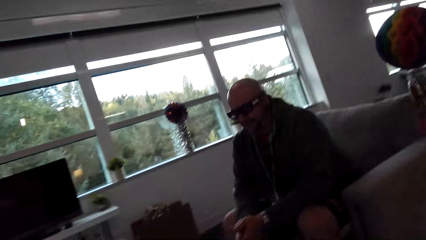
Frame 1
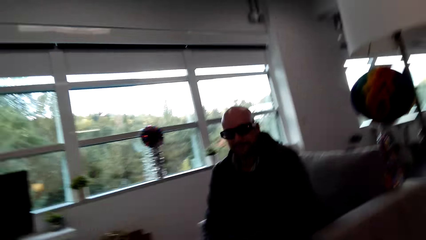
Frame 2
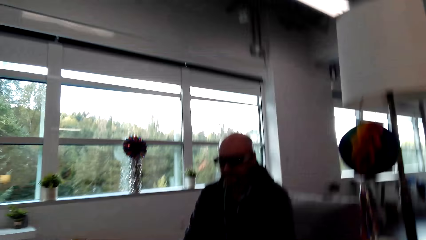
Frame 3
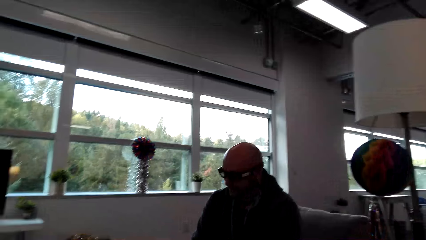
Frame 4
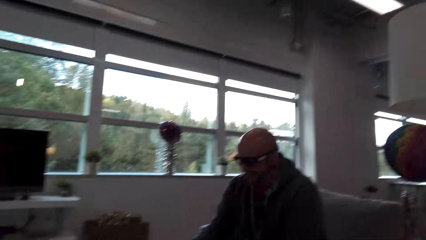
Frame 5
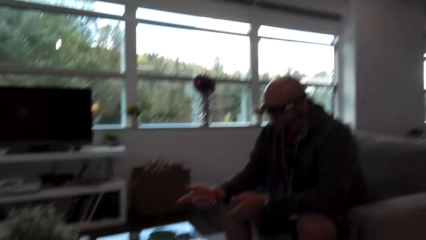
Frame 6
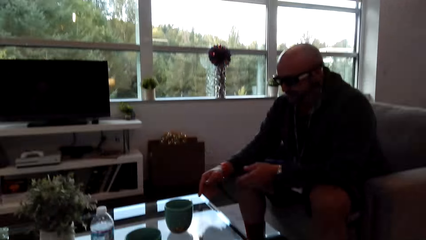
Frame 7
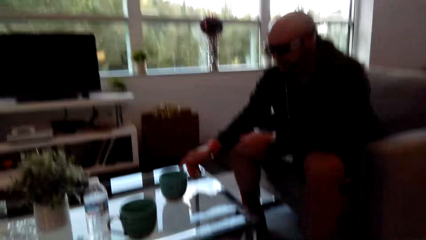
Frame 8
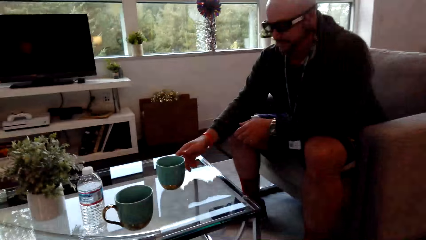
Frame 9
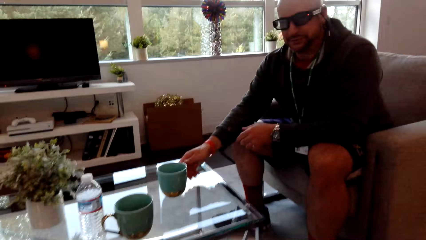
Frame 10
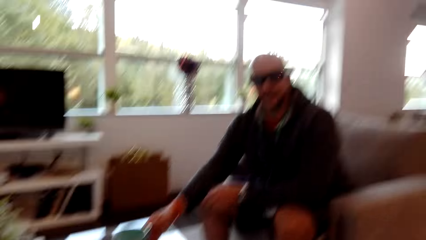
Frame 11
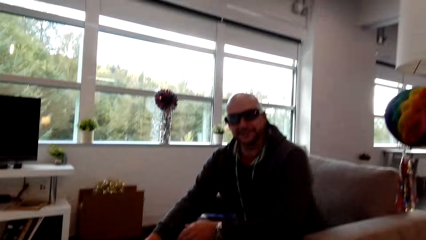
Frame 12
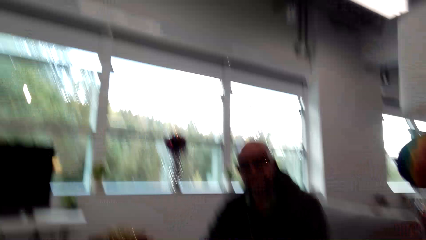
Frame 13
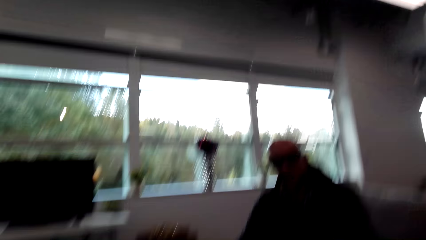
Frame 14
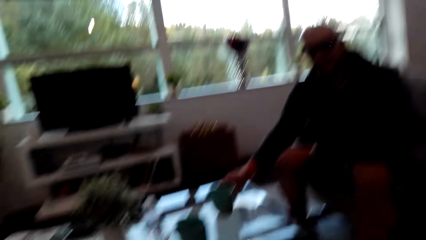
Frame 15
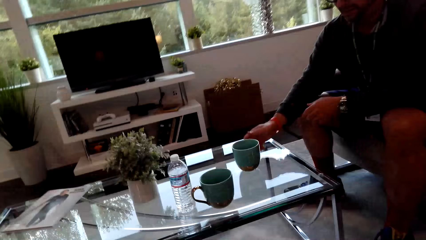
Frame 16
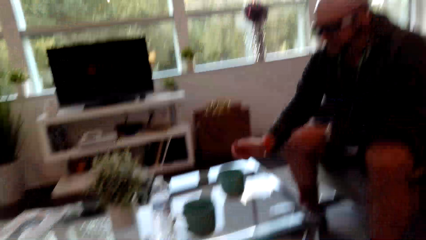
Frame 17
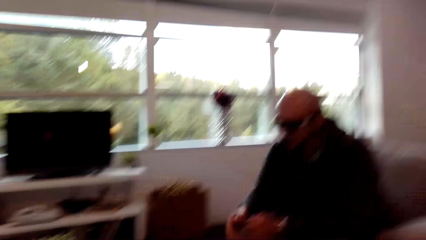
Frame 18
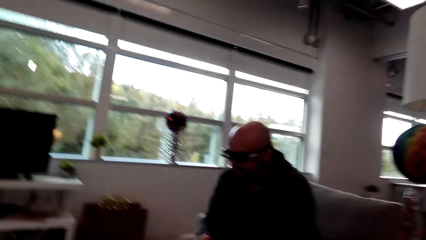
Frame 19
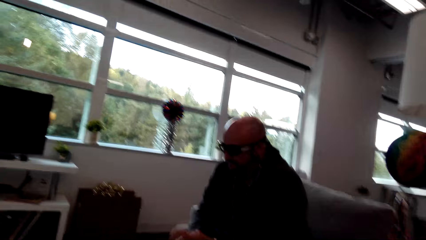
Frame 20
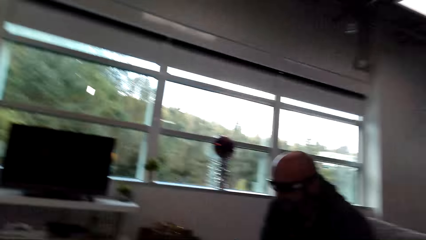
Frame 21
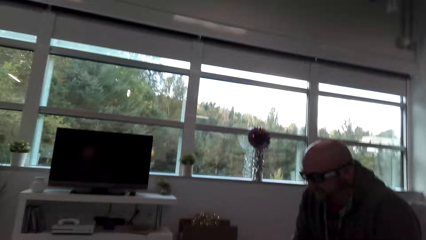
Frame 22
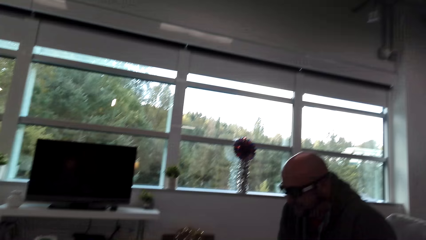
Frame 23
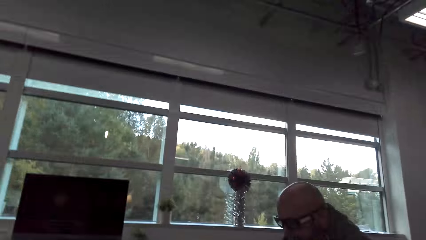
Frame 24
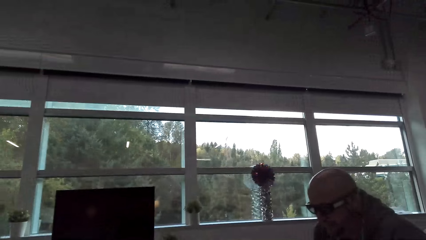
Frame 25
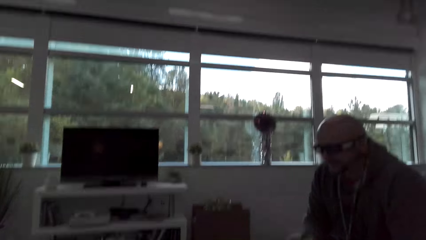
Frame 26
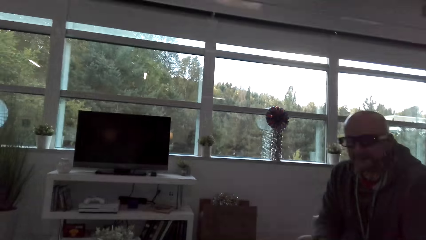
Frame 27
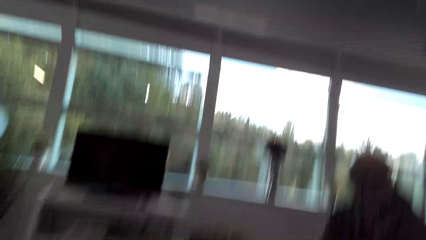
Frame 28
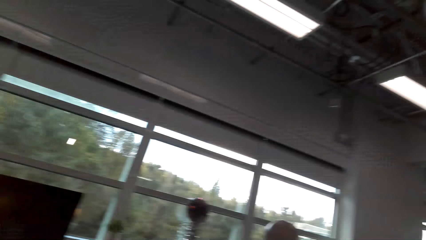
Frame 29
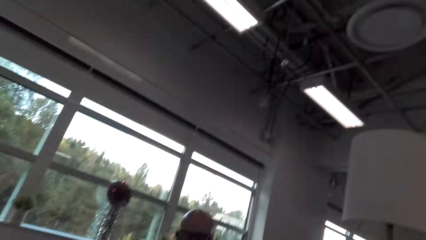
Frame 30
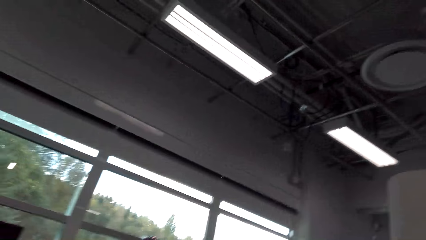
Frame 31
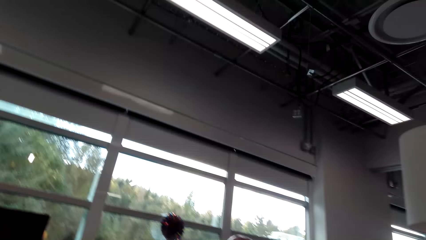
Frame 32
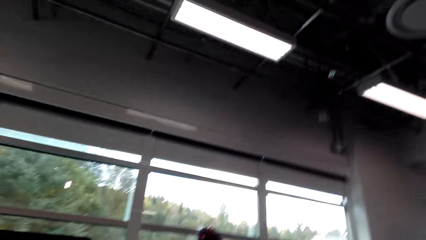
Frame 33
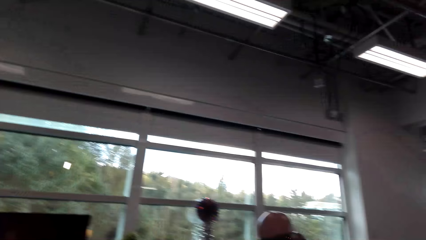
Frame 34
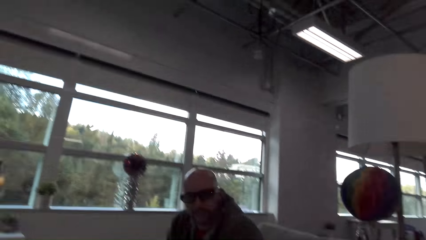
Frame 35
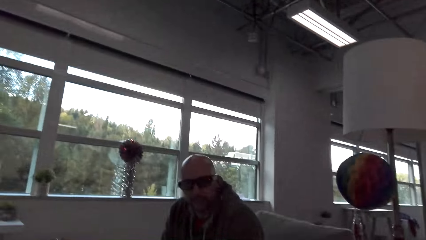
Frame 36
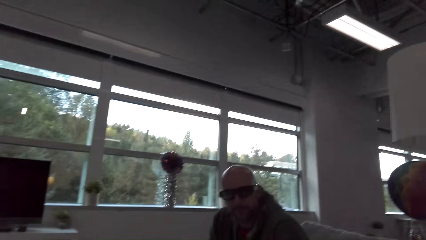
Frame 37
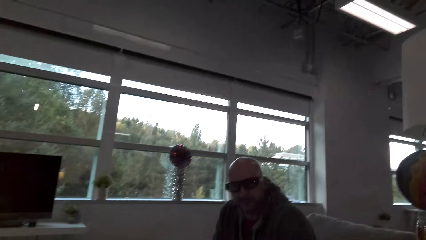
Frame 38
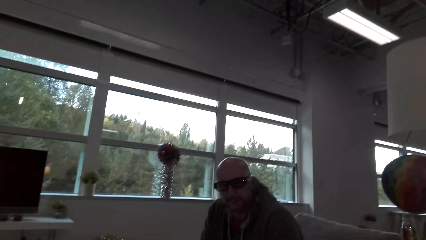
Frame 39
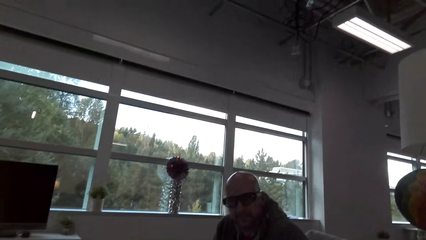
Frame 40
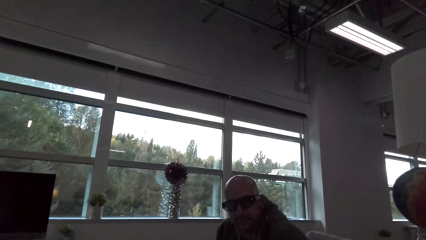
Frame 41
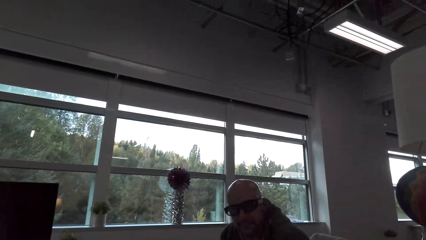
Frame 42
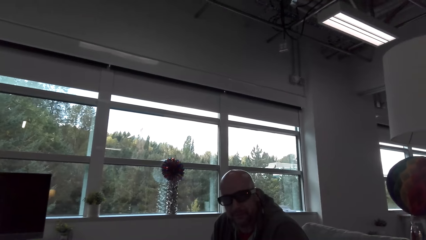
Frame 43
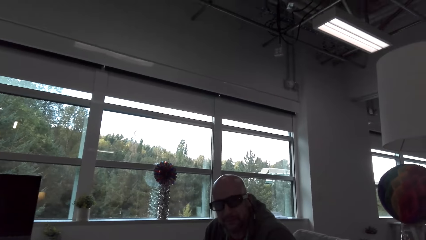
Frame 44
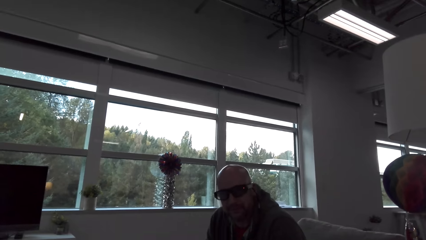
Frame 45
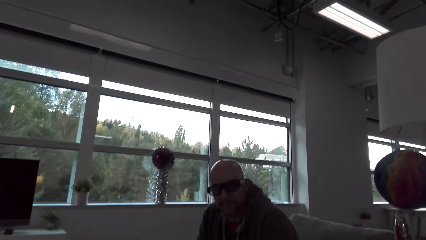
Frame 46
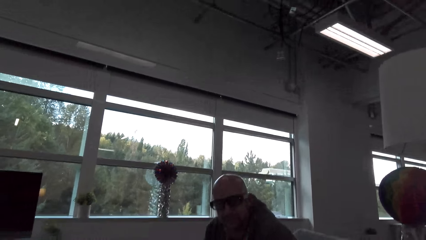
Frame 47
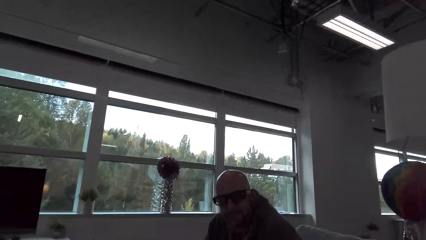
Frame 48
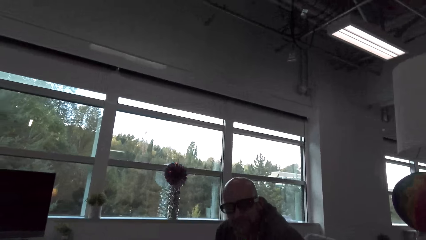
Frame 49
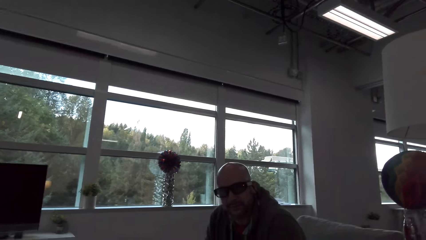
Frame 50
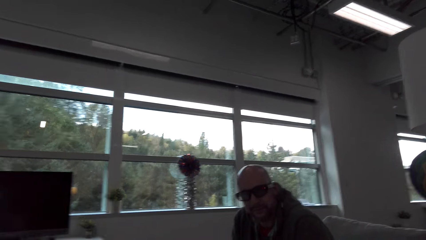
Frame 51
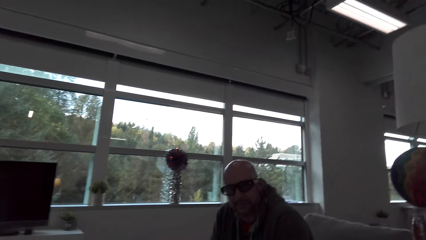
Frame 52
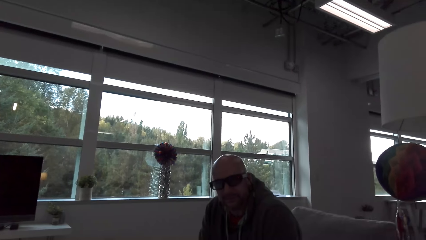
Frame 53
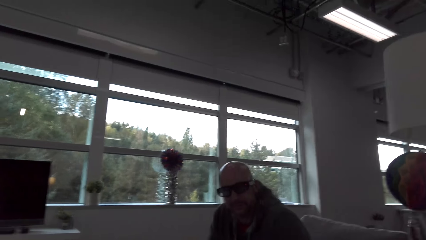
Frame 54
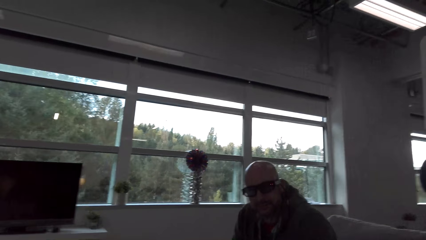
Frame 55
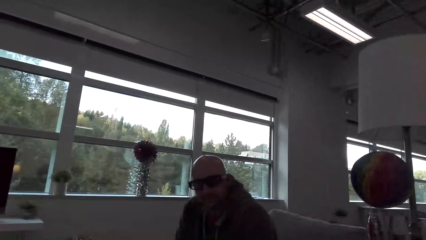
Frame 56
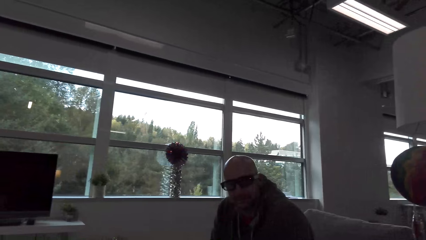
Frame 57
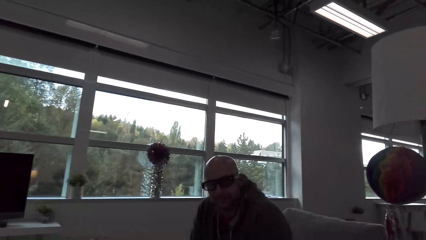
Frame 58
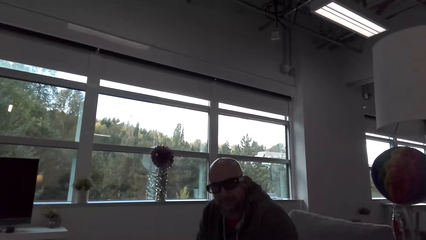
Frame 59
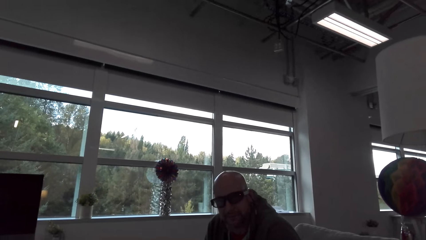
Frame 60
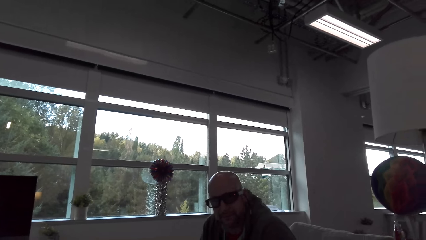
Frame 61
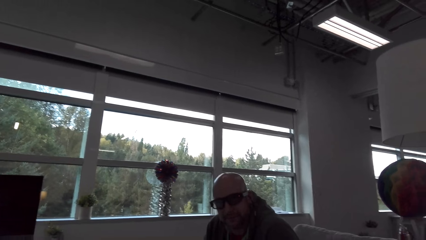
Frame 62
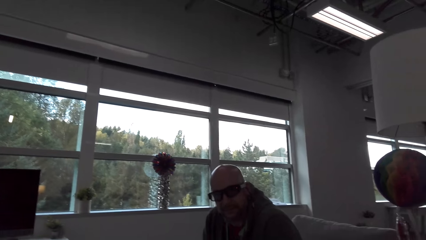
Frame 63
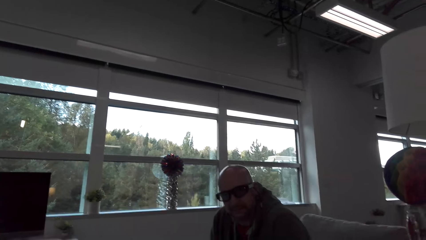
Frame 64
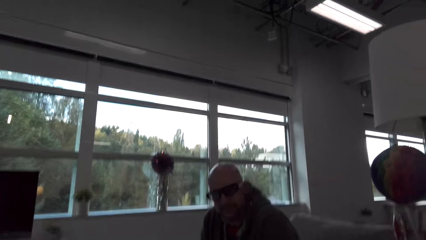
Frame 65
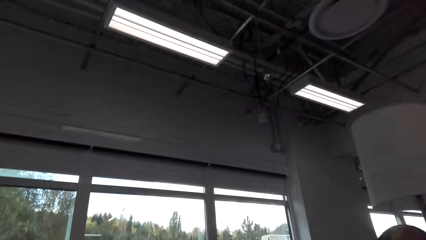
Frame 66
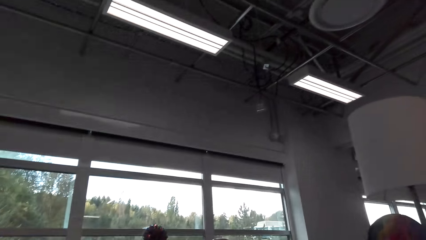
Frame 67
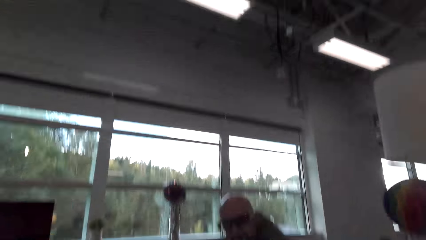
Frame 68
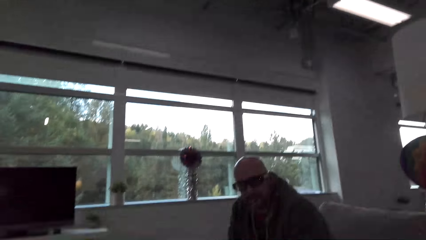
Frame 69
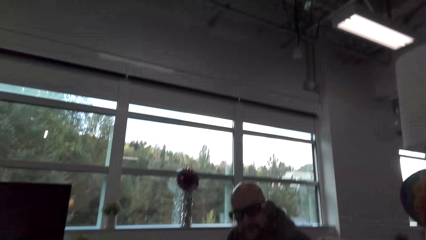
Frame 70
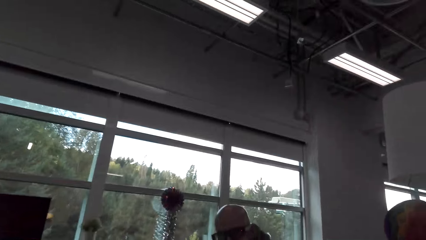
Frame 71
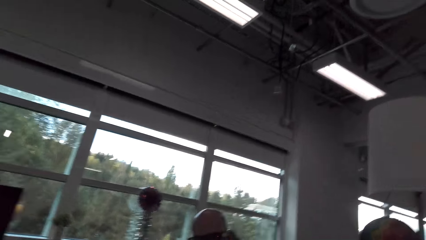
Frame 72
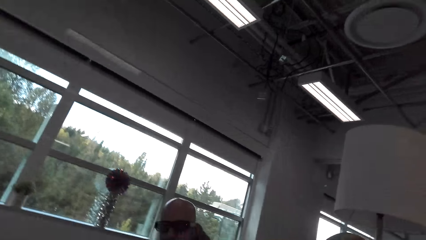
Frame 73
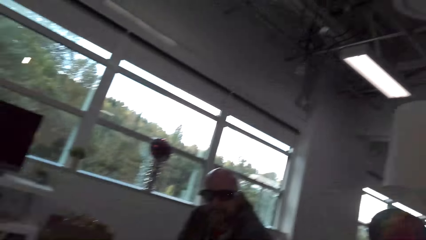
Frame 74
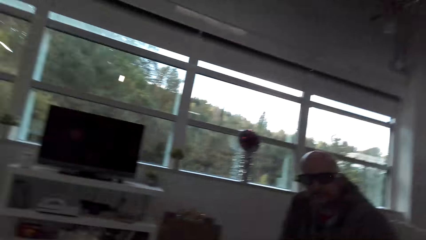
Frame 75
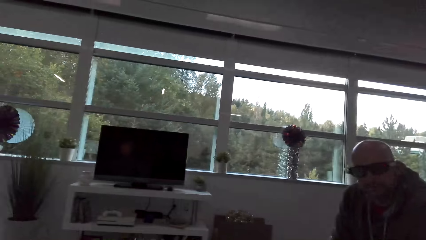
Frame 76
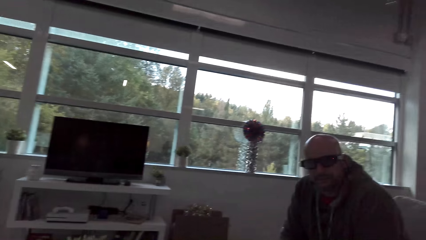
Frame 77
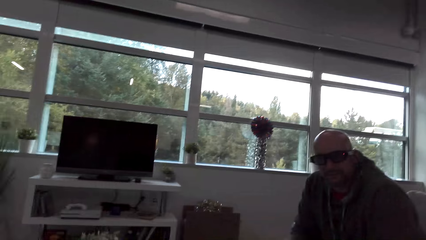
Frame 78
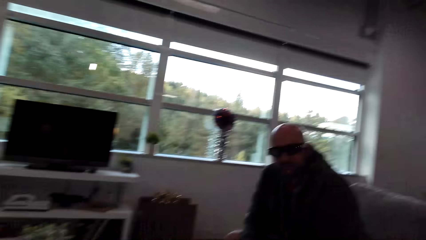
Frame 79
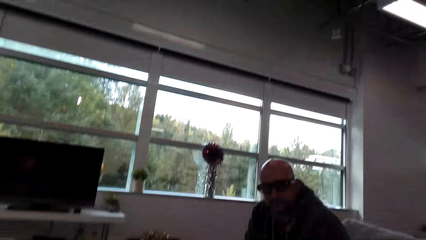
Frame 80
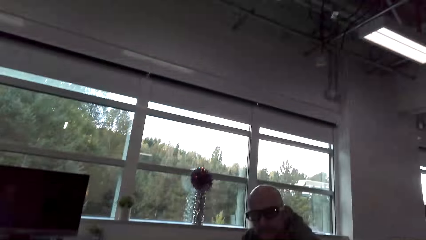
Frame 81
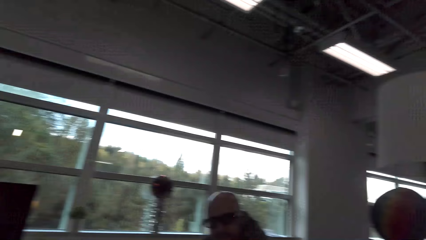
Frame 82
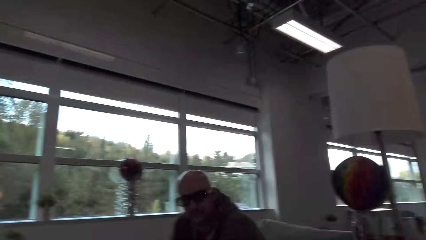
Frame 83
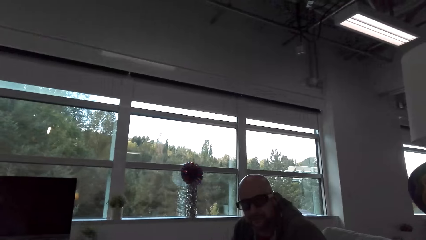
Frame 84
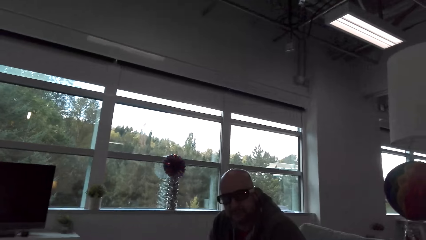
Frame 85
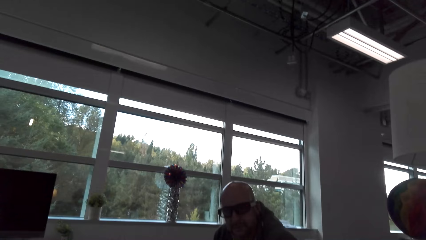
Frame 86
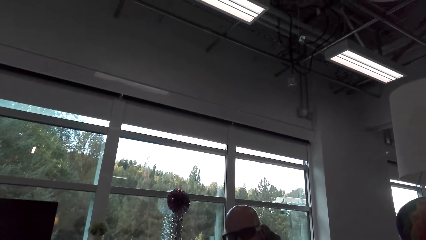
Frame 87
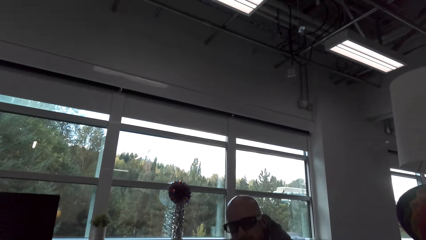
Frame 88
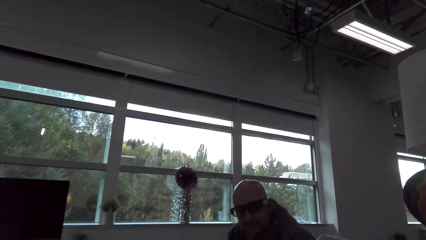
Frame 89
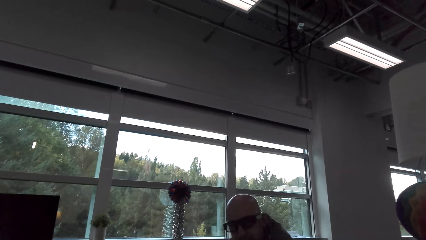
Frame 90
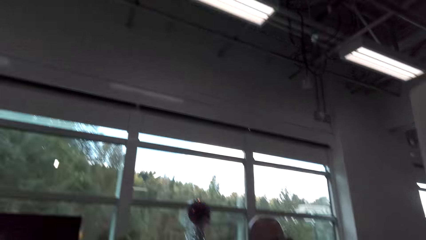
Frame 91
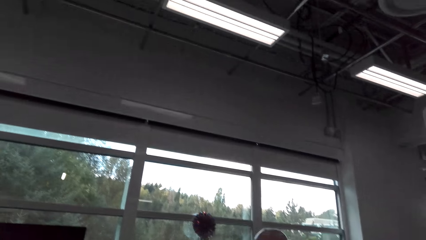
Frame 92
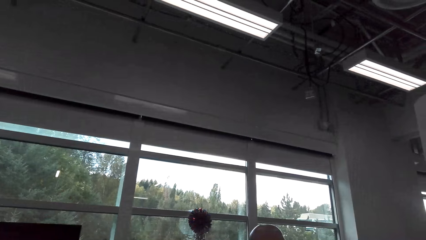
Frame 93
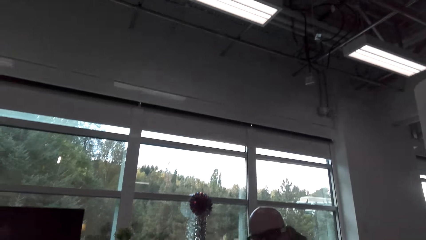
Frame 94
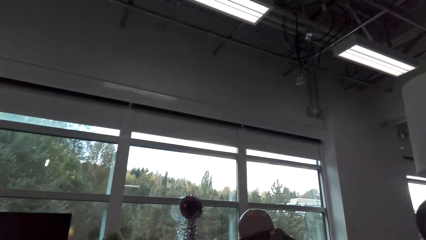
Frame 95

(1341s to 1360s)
The camera wearer converses with a man. The man touches the cup and converses with the camera wearer. The camera wearer looks around, converses with the man and adjusts the camera. She moves her head.
